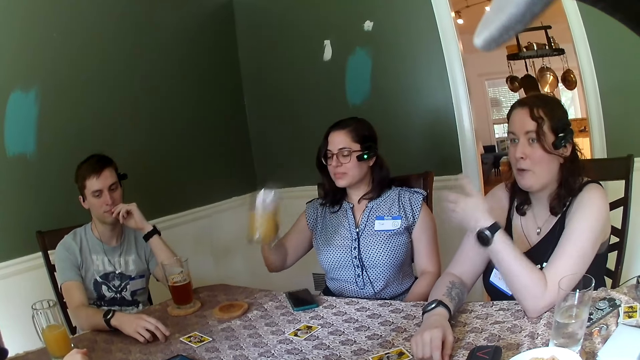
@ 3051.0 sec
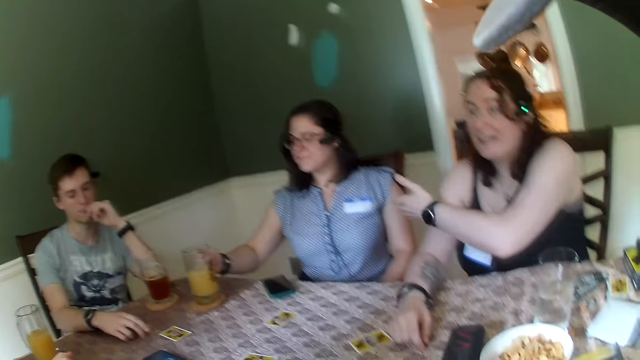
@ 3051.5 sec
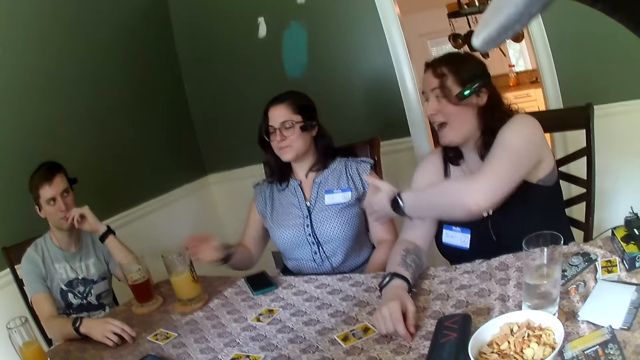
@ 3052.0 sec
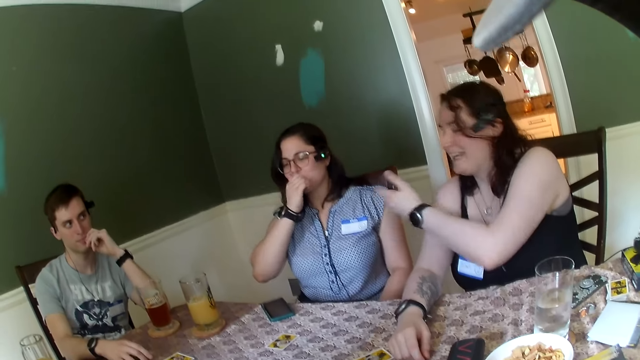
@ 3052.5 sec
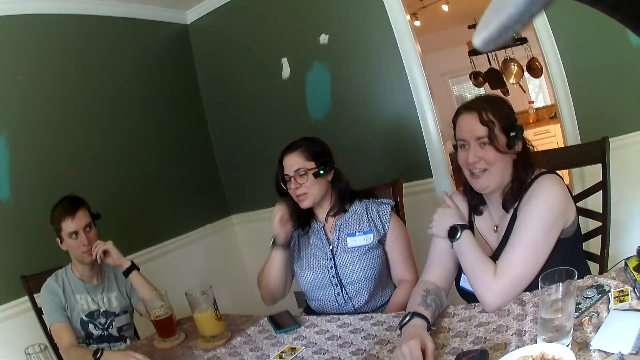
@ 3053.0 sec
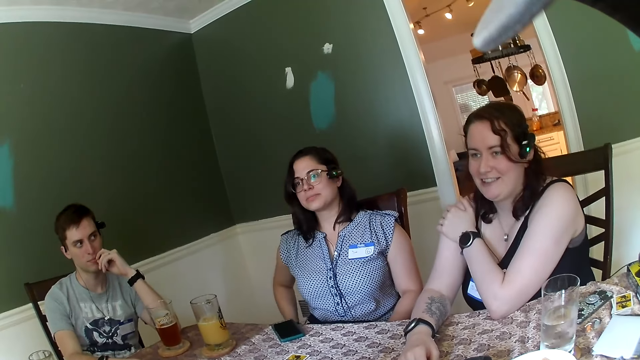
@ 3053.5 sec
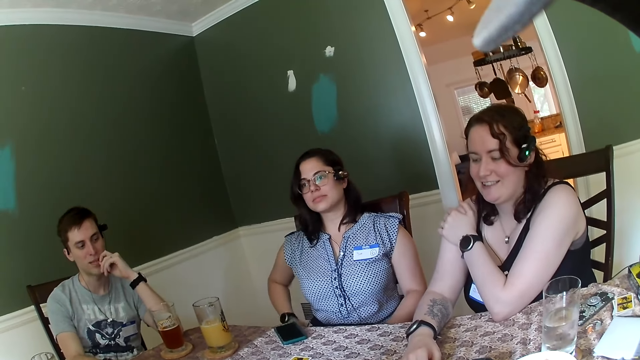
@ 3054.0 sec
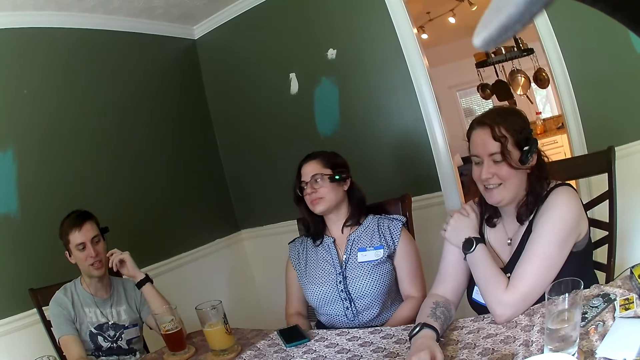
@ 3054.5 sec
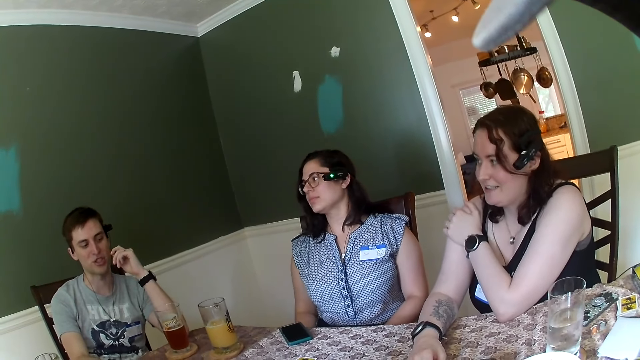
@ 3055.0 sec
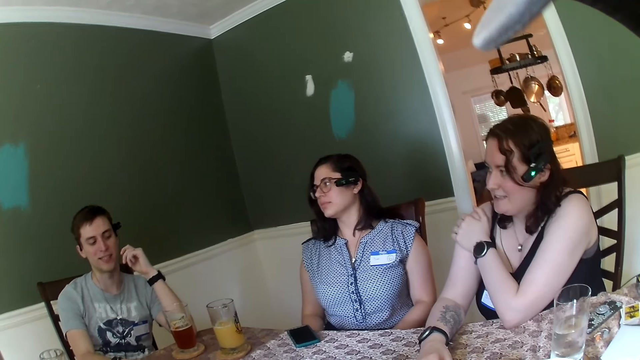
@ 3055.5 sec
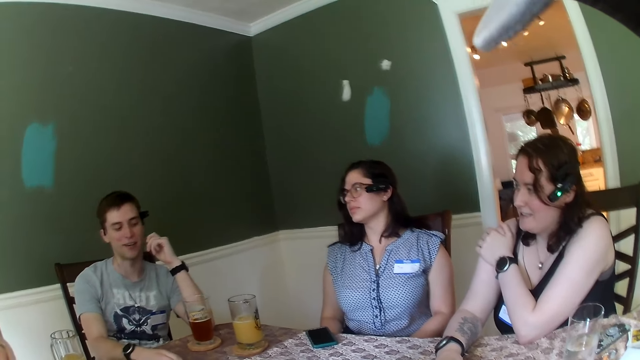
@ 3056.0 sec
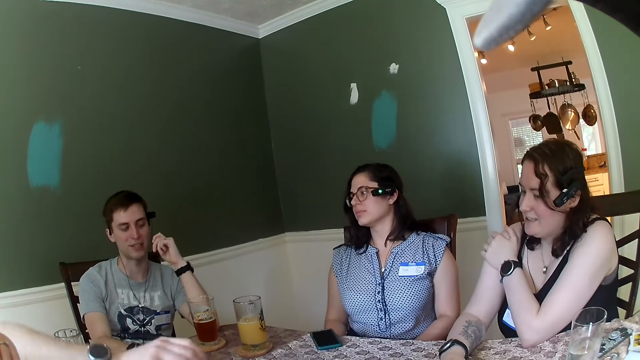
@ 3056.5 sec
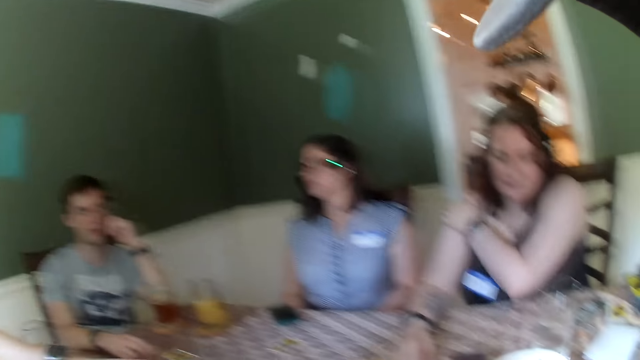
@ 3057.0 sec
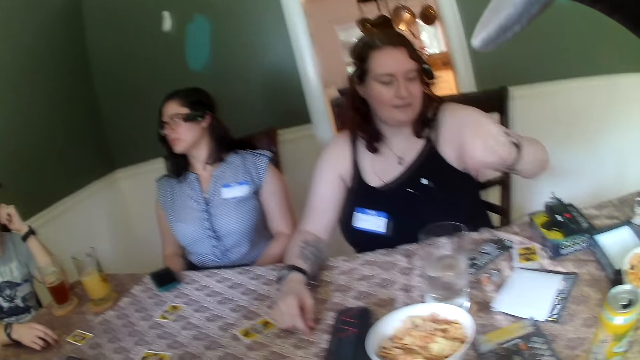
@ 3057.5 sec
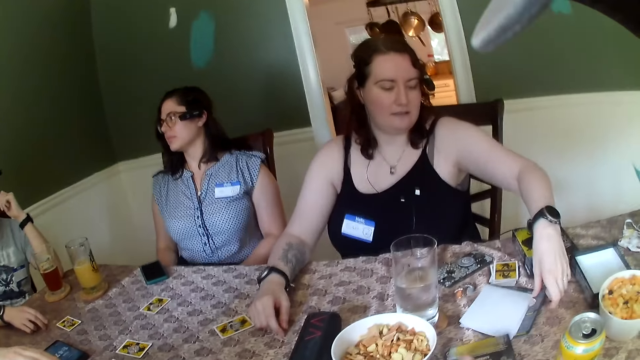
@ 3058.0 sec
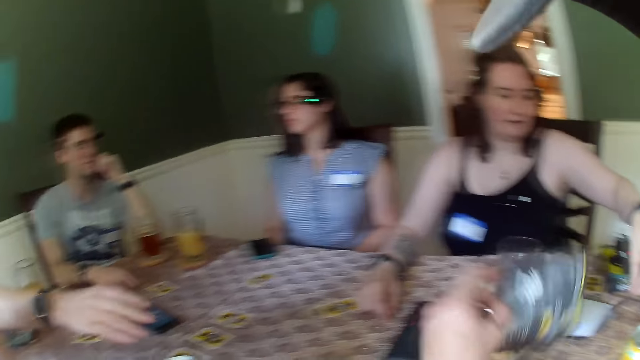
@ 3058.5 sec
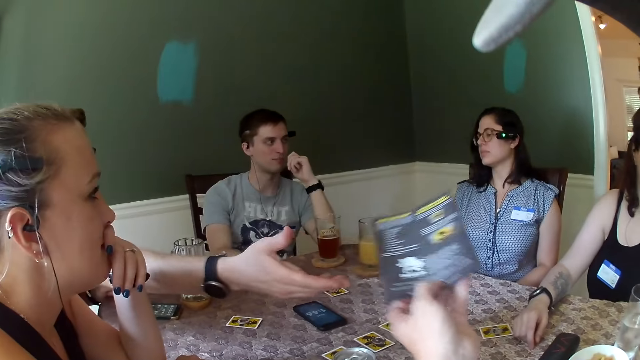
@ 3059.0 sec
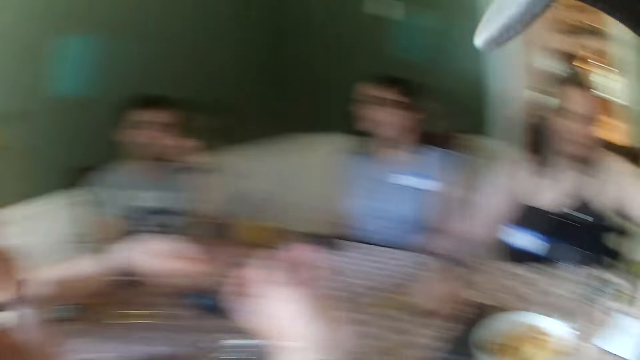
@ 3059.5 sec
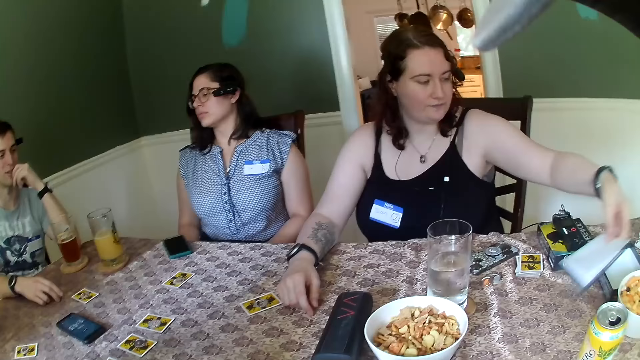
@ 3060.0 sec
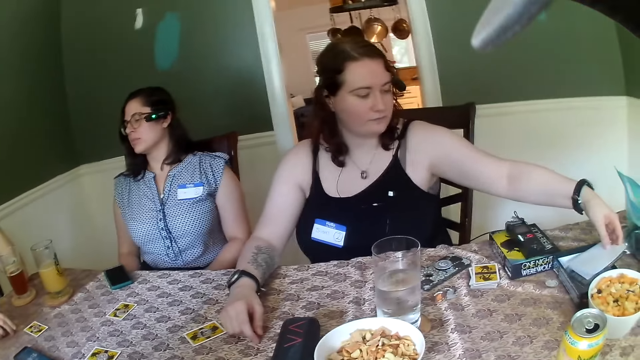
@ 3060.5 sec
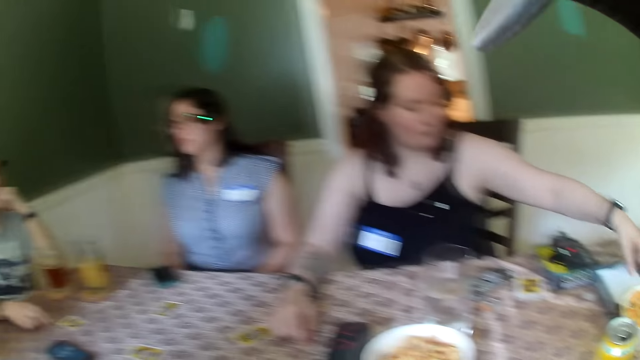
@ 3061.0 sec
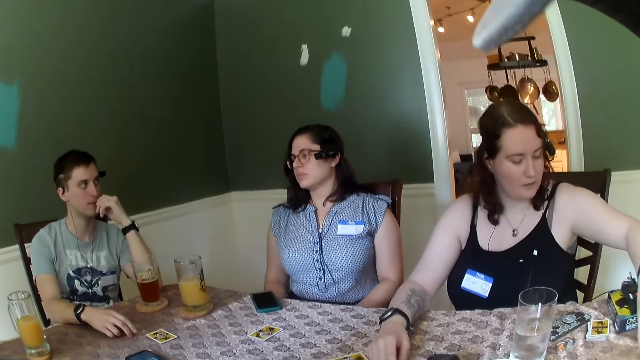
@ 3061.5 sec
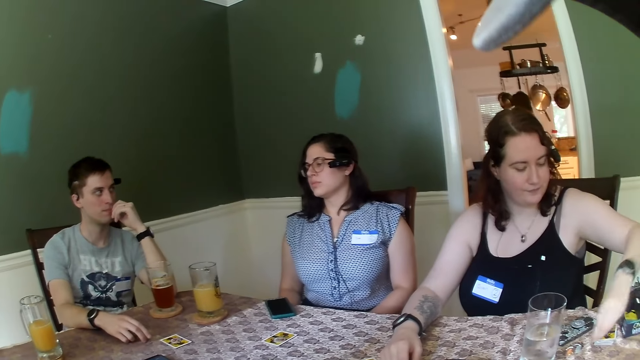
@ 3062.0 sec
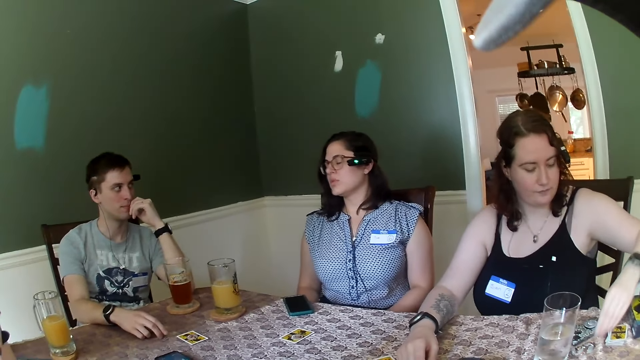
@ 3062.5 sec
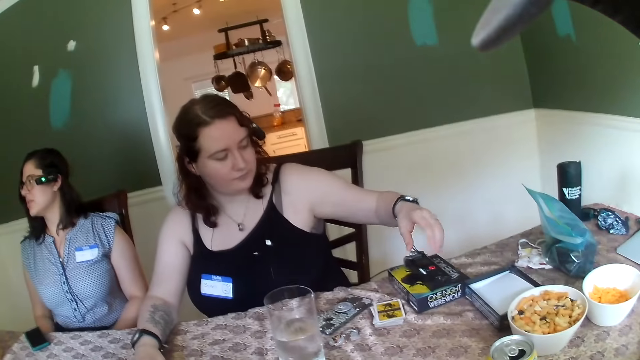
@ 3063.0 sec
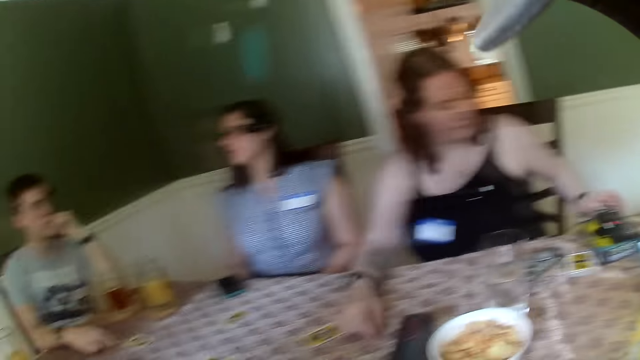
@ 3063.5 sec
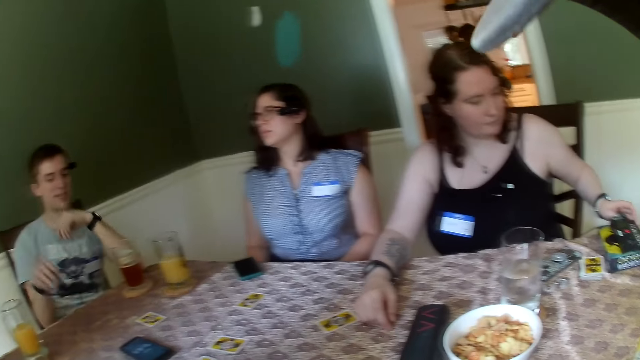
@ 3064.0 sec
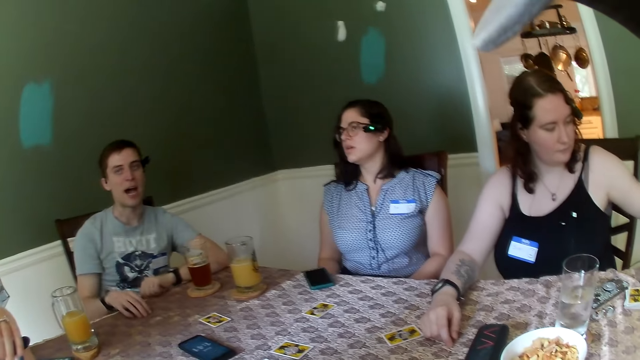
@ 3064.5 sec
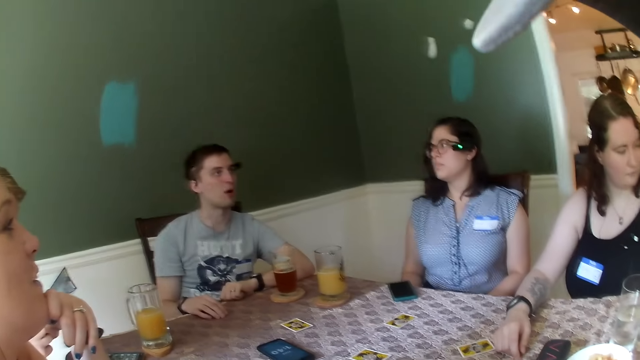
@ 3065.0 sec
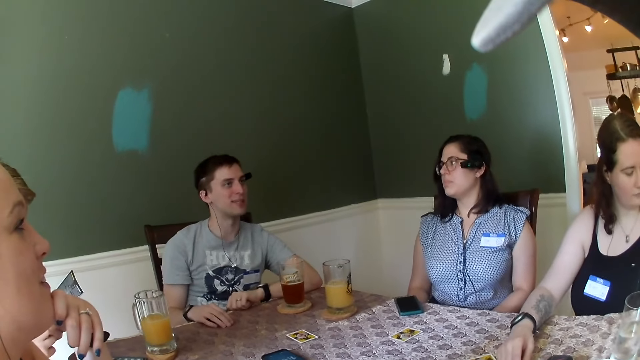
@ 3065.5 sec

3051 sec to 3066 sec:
A woman places the glass of juice on the table with her right hand. She rubs her mouth with her right hand. Another woman makes a gesture. The second woman moves a paper from the table with her left hand. The camera wearer picks up a manual template. He passes the paper or manual on the table to a man with his left hand. The second woman picks up a paper. The camera wearer turns around the room. The second woman moves a coin on the table with her right hand. She moves a board game with her left hand. Another man gesticulates with his right hand.

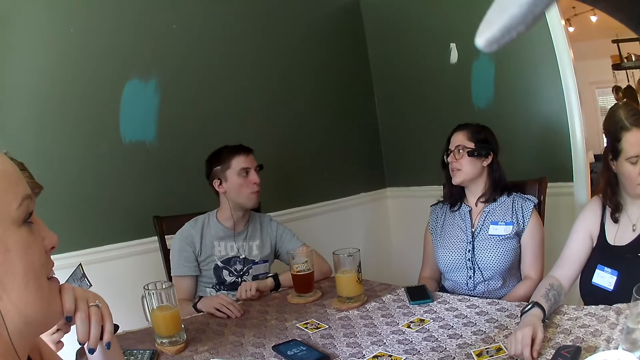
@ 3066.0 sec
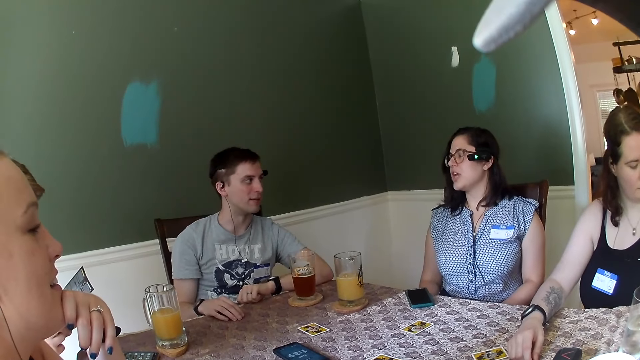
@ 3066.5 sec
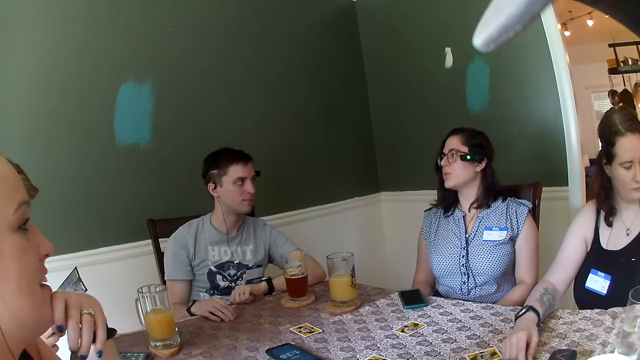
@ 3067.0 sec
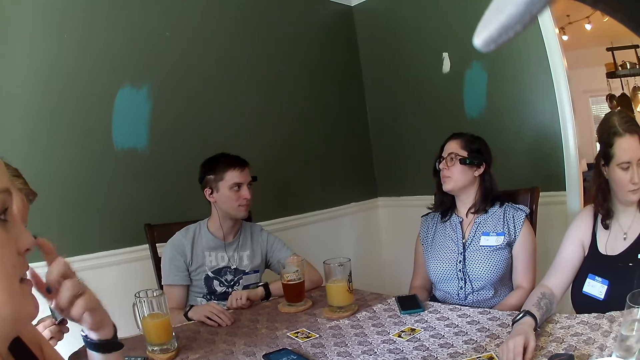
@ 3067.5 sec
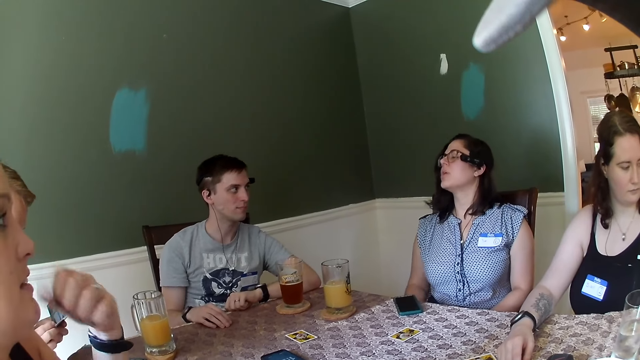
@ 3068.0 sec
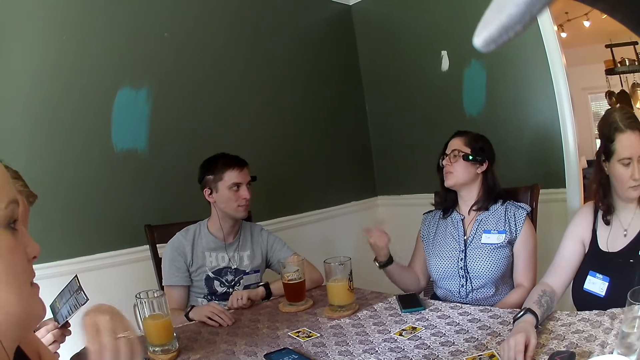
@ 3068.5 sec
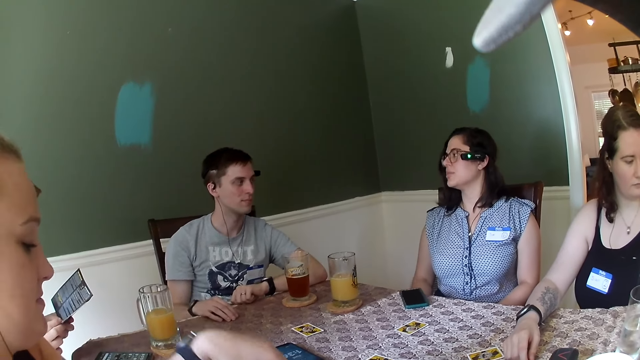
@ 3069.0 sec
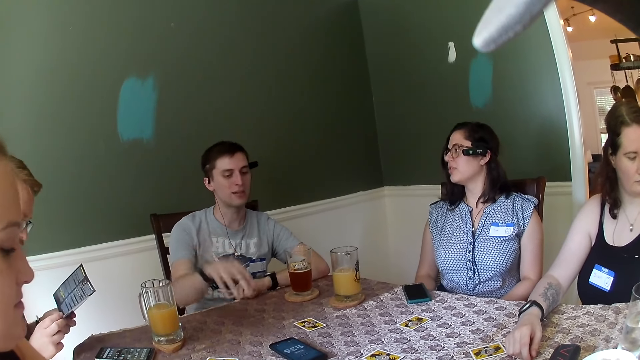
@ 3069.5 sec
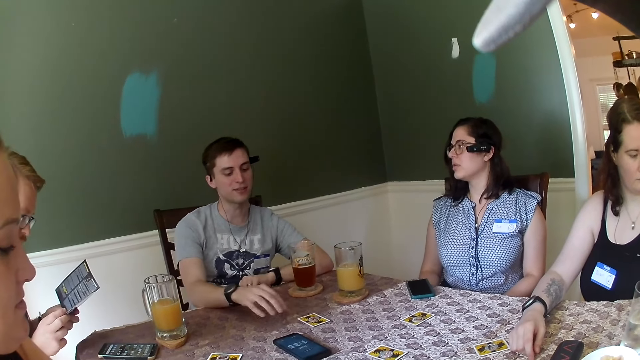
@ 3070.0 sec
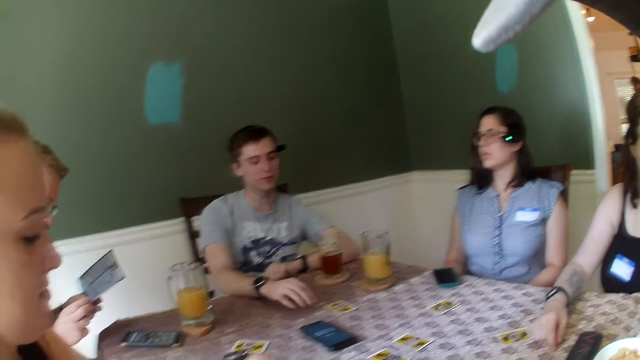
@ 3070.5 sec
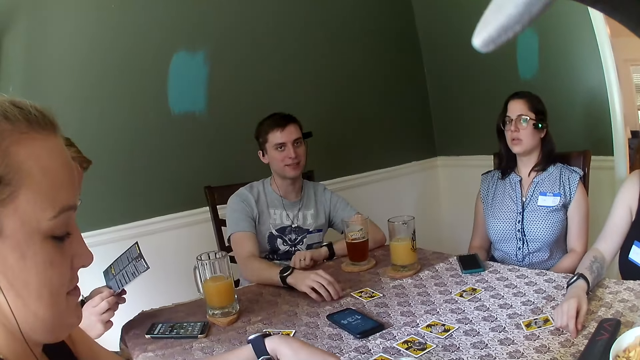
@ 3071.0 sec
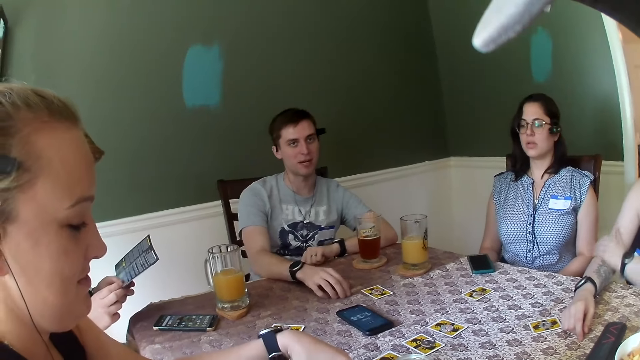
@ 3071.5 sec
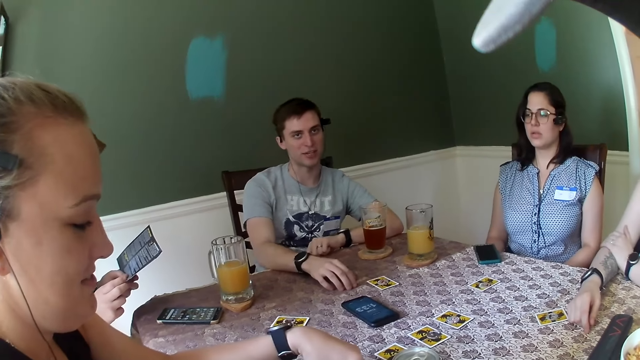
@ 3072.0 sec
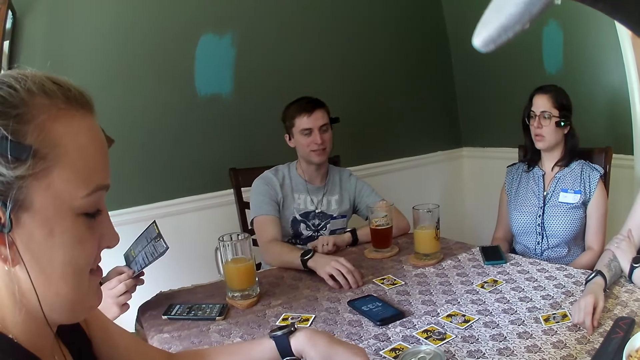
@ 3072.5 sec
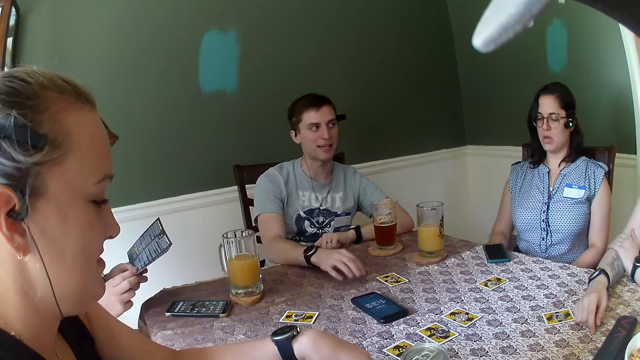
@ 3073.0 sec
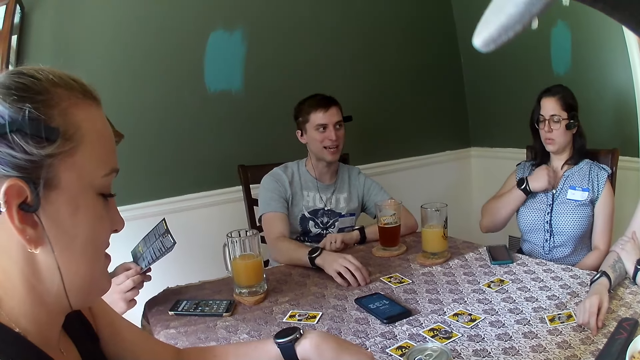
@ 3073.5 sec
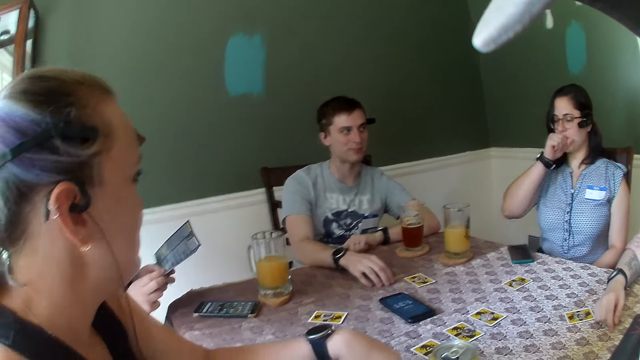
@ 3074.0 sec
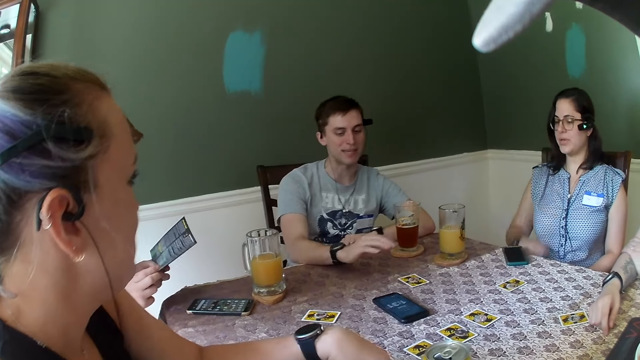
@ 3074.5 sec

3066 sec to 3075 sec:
A woman makes a gesture. A man makes a gesture. Another woman hits her chest with her right hand. She touches her mouth with her right hand.
